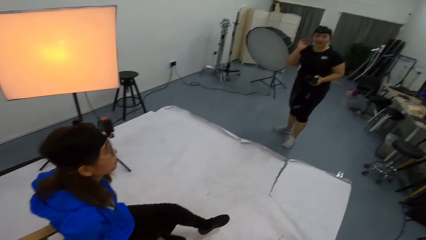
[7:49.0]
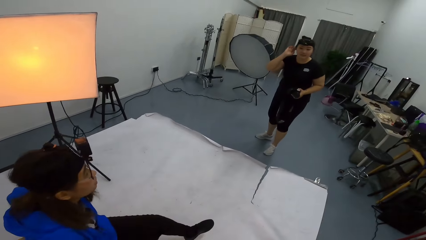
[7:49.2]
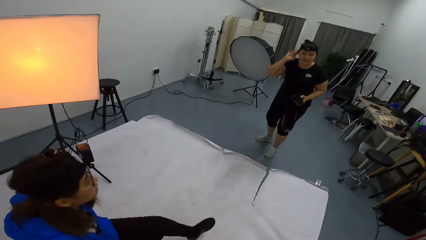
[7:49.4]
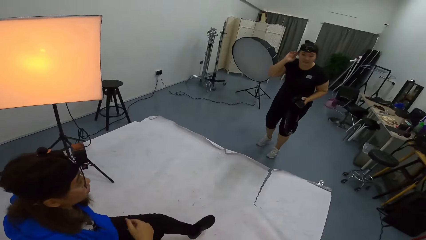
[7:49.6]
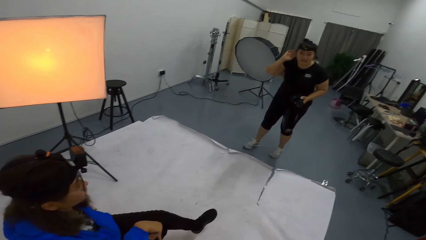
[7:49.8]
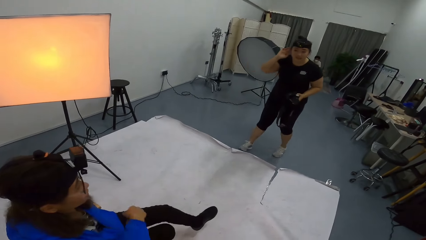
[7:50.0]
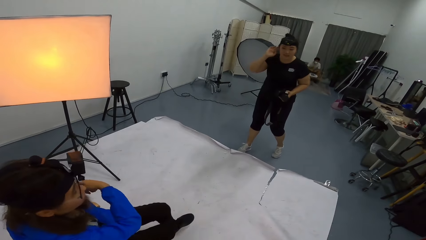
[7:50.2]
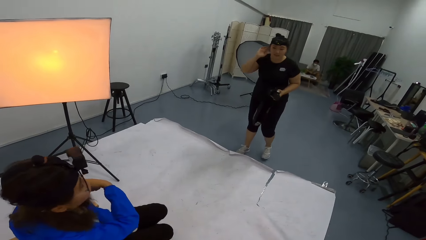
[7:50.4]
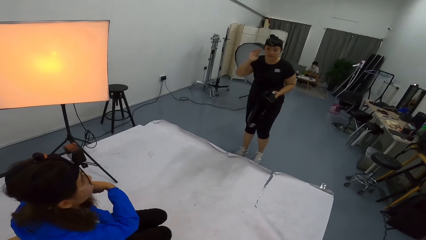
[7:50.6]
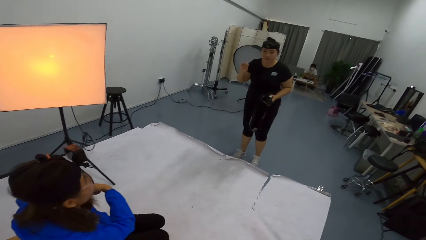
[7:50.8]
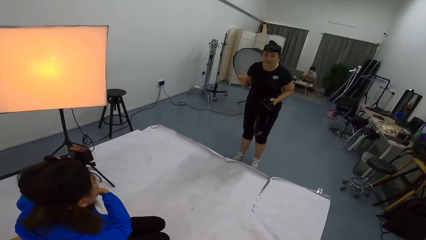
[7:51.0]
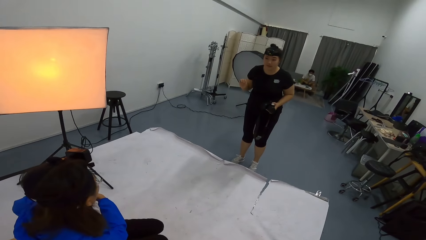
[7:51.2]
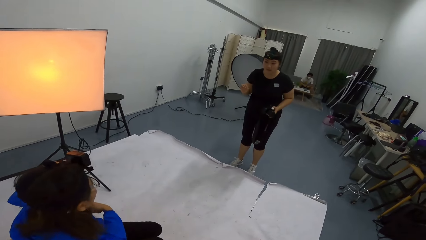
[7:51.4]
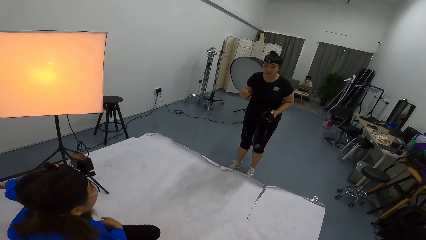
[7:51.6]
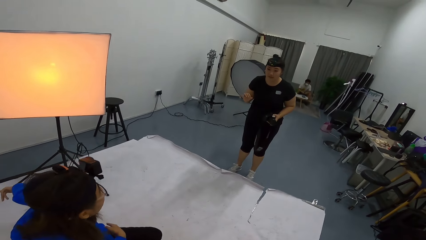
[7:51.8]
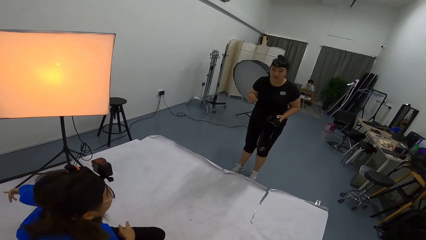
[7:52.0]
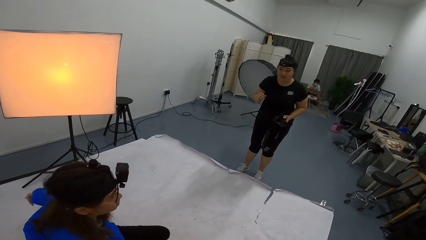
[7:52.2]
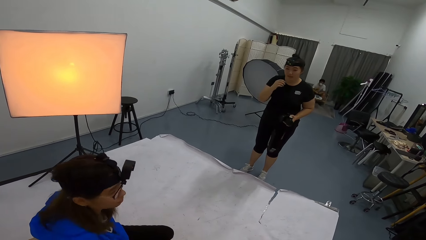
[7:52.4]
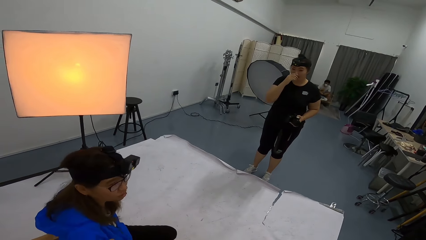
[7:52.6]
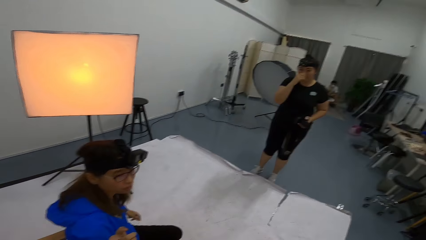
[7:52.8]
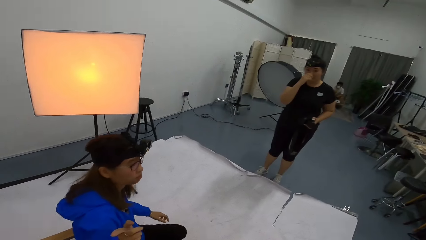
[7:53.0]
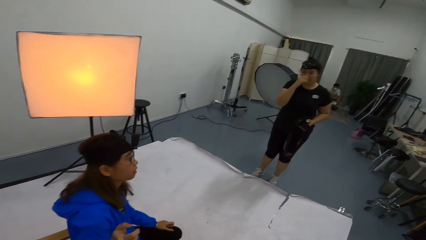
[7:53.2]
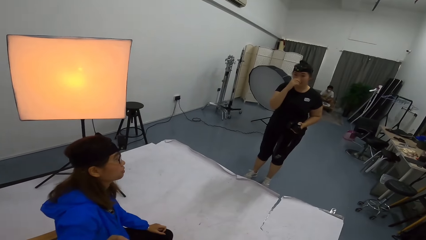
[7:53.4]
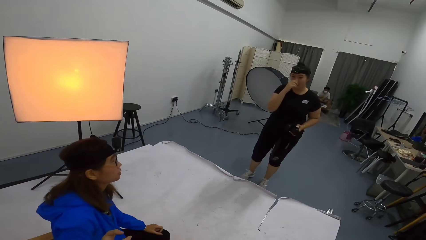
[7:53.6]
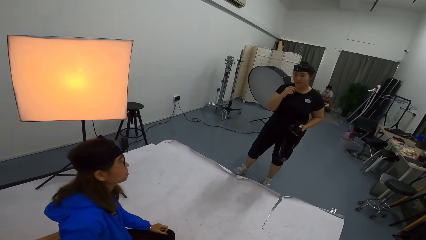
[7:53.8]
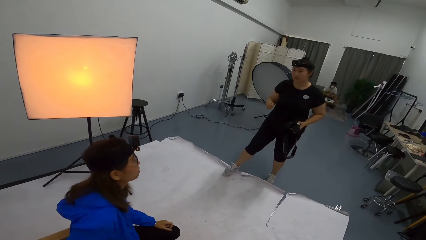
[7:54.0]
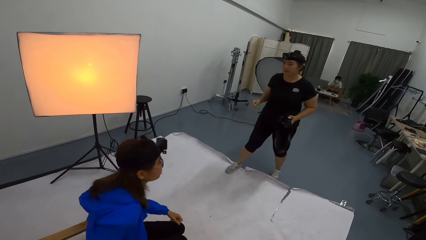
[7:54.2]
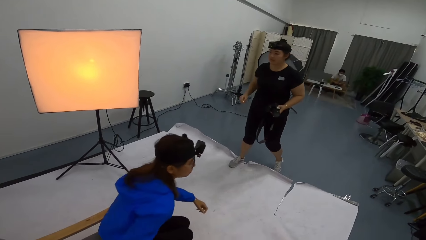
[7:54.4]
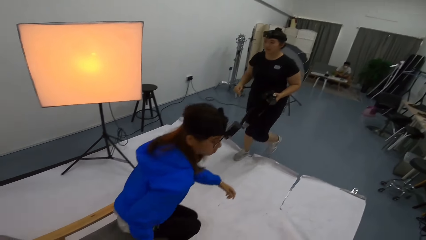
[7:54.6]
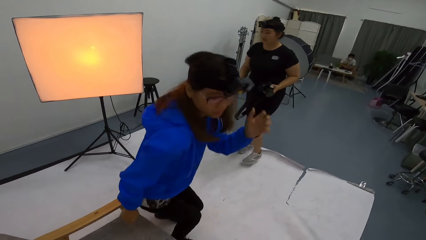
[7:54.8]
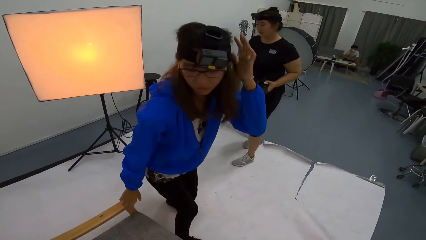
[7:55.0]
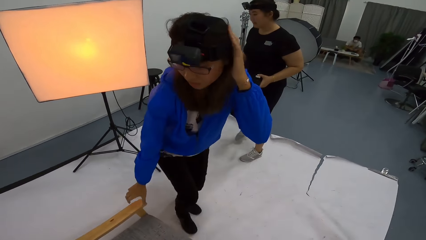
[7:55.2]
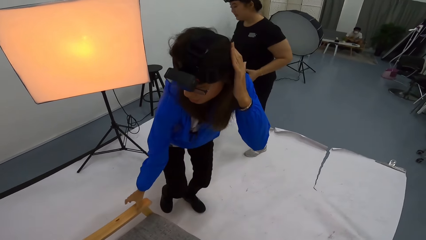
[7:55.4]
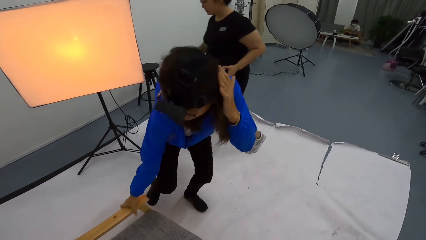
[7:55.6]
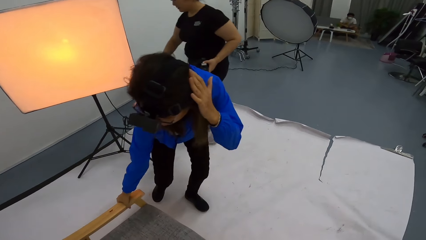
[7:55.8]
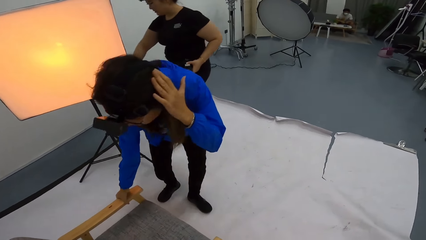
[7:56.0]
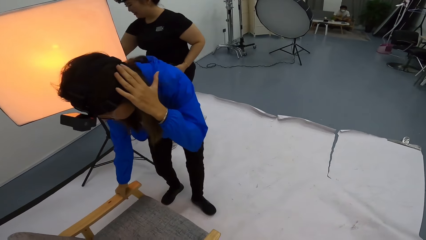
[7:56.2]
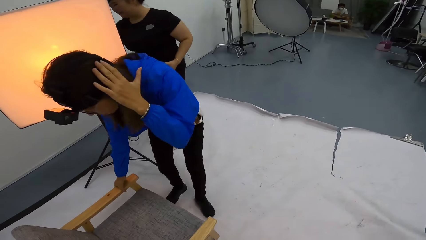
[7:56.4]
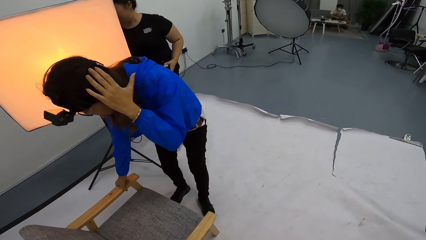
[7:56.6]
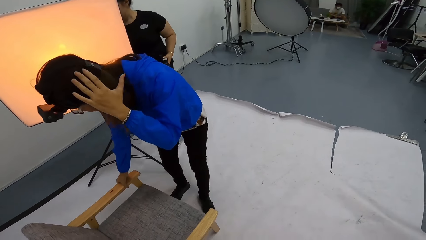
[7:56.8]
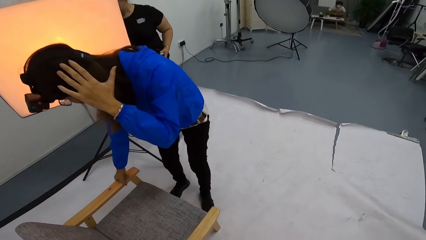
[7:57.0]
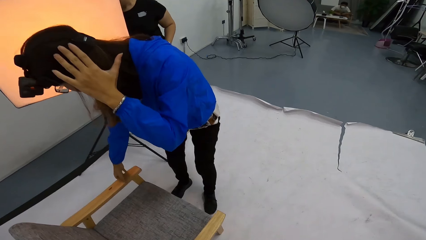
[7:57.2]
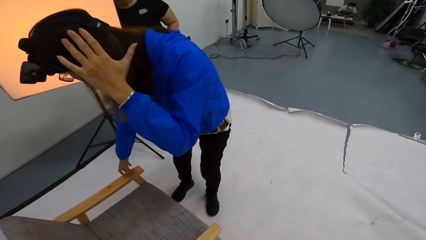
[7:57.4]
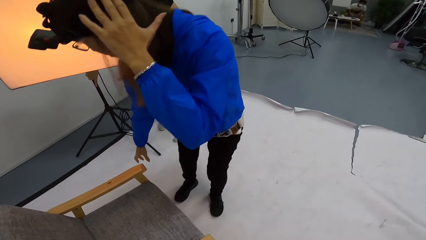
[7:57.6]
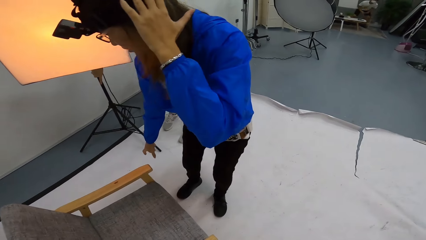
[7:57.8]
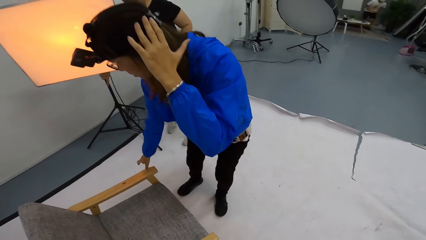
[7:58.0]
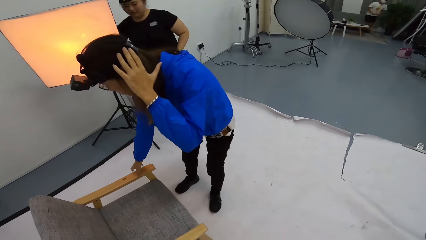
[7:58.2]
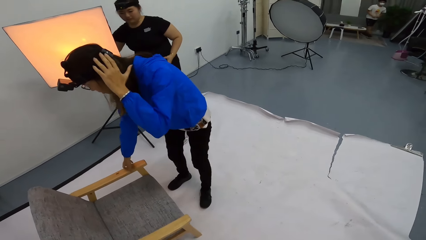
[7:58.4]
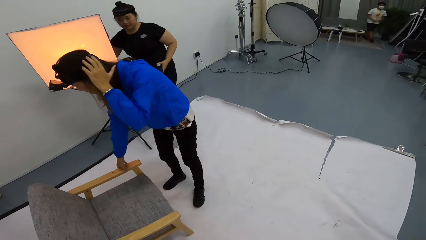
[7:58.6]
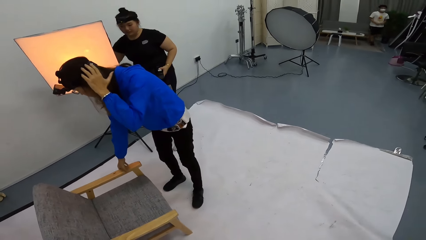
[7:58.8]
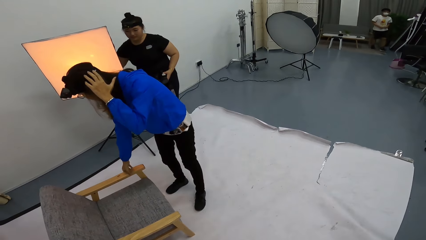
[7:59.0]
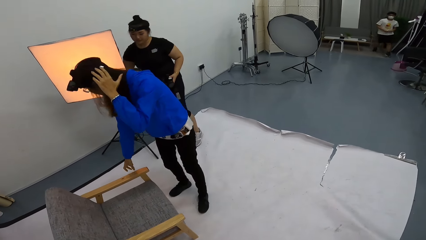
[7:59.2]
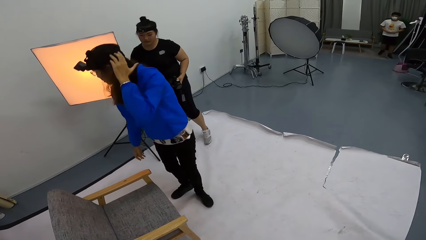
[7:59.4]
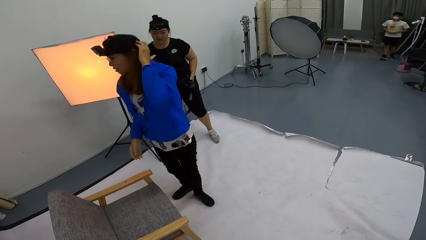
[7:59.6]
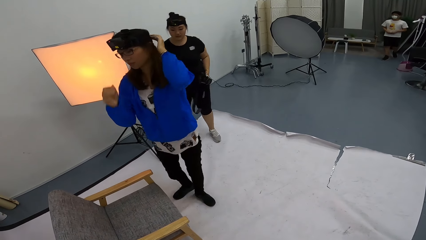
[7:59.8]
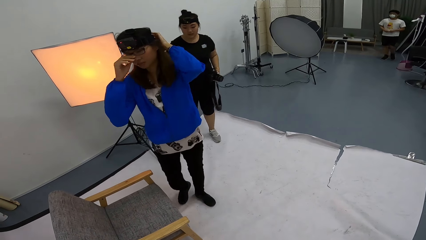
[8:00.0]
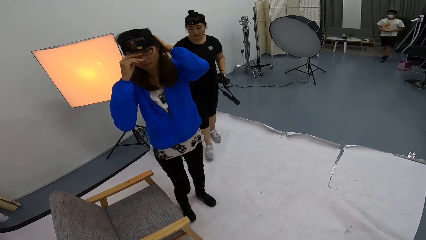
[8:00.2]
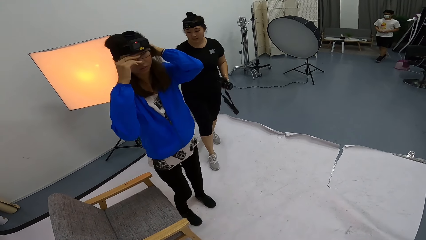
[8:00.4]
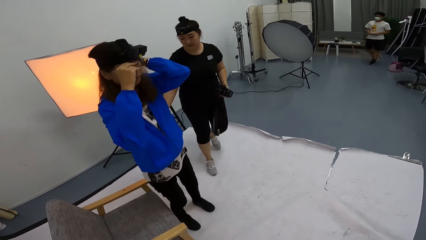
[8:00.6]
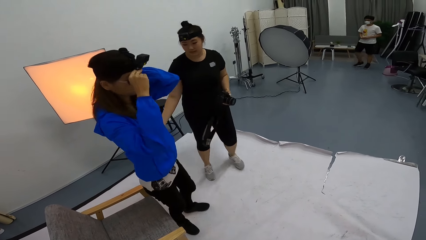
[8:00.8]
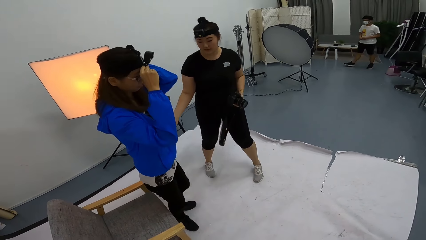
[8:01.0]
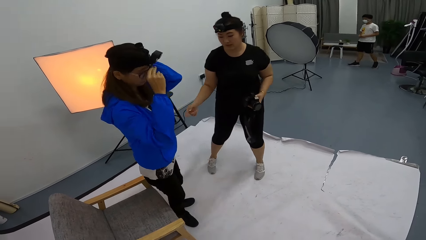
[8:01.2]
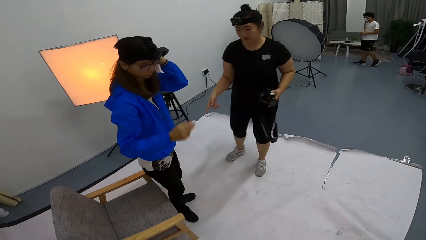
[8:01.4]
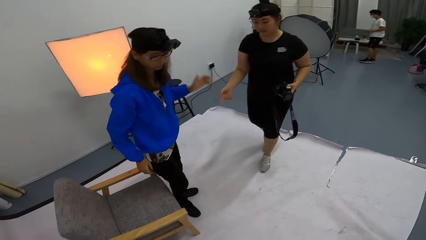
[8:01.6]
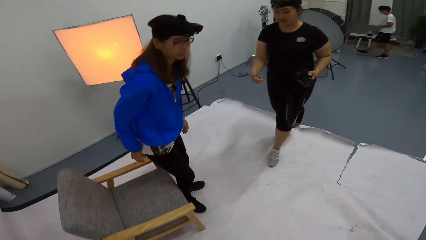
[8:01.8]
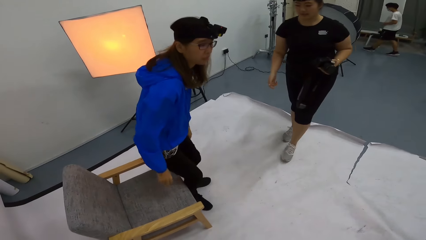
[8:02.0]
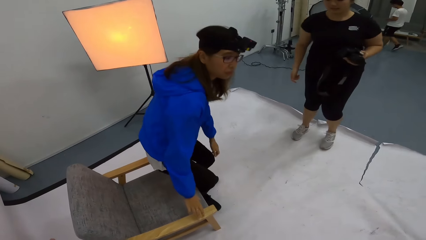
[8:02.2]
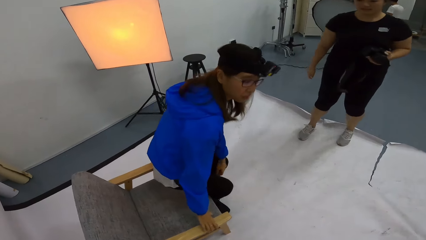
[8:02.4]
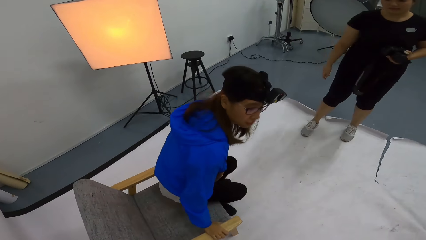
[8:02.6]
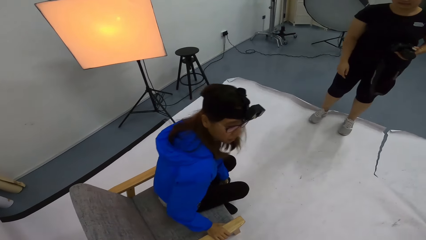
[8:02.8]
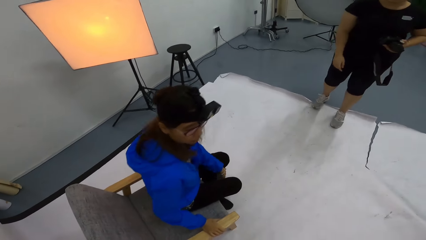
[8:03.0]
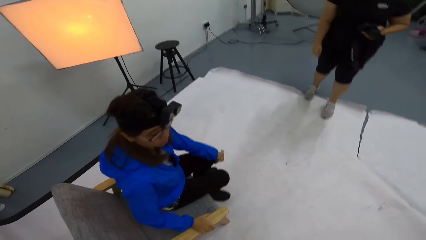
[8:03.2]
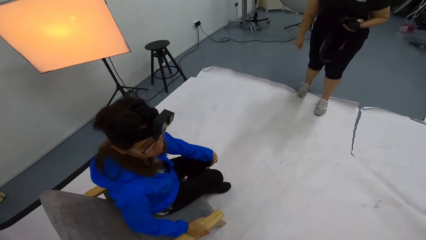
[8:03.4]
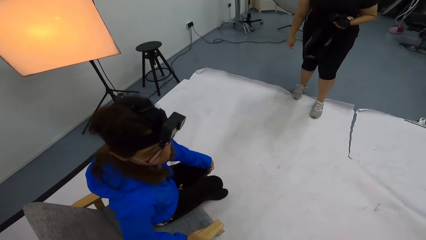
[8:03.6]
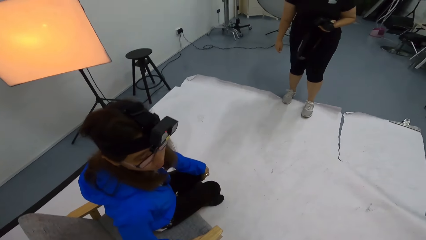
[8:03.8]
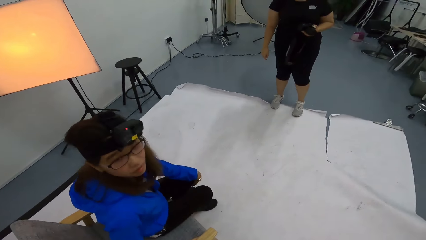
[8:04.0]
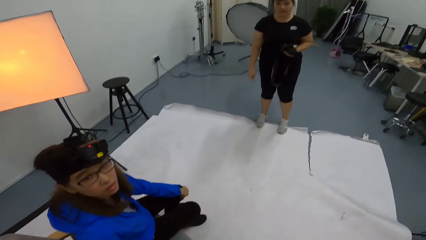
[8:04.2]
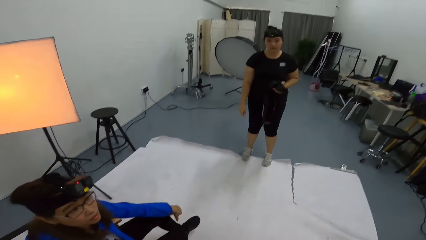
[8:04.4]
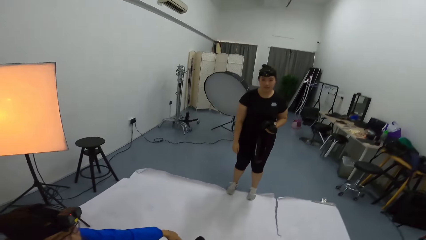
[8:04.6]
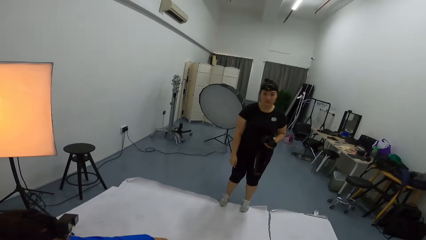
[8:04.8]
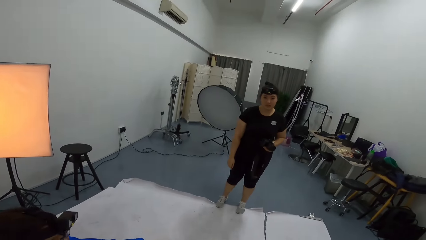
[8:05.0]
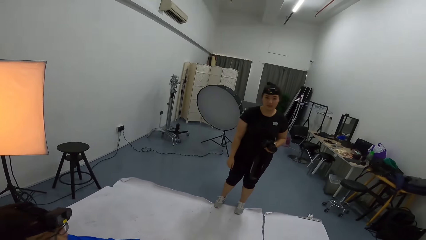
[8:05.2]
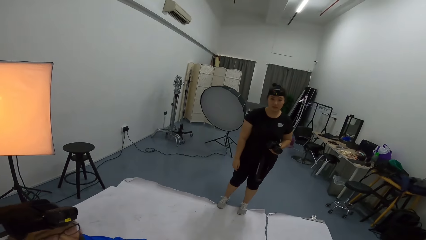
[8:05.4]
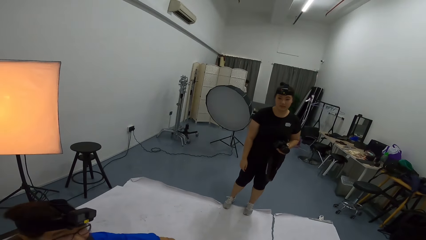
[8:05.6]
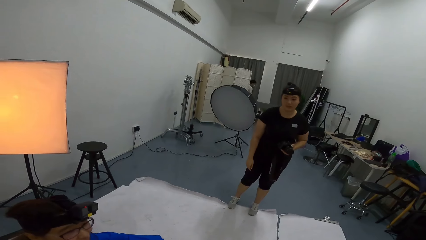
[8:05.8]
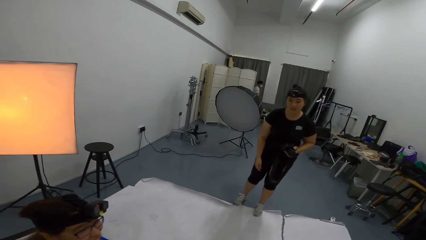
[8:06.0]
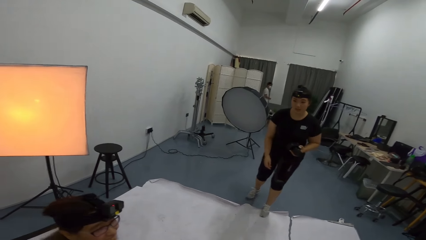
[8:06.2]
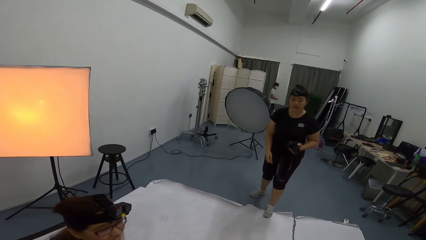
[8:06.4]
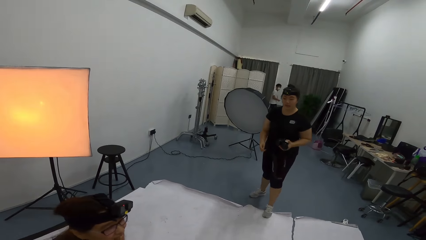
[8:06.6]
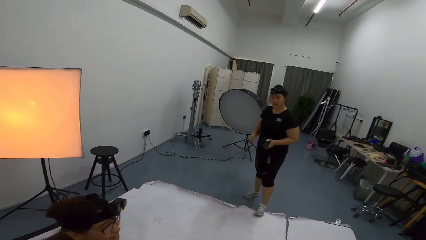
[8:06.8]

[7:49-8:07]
A woman speaks to the camera wearer. The camera wearer looks at the woman. Another woman holds the ear with the right hand. The first woman points with the left hand. The camera wearer speaks to the first woman. The first woman stands up, touches the hair with the left hand, holds the chair arm with the right hand, and adjusts the spectacles with the right hand. The other woman walks a little. The first woman sits on a chair. The camera wearer speaks to the first woman.
